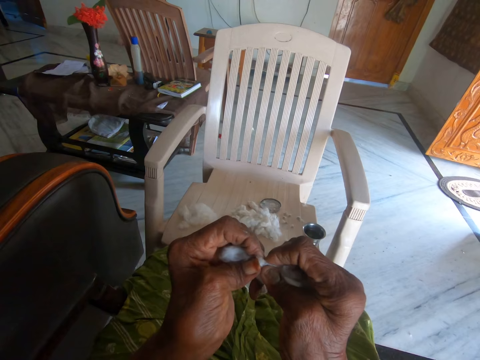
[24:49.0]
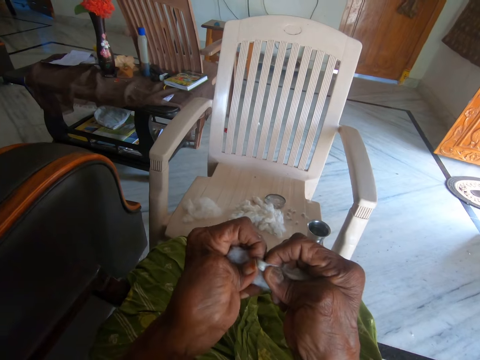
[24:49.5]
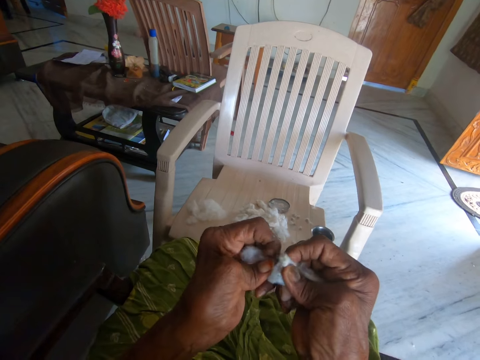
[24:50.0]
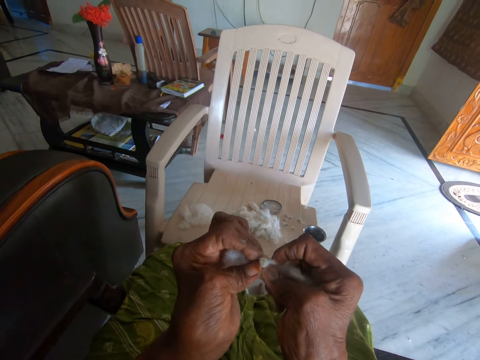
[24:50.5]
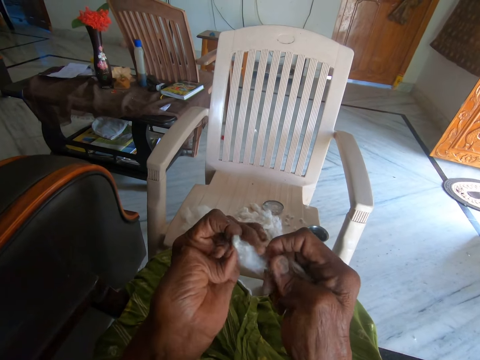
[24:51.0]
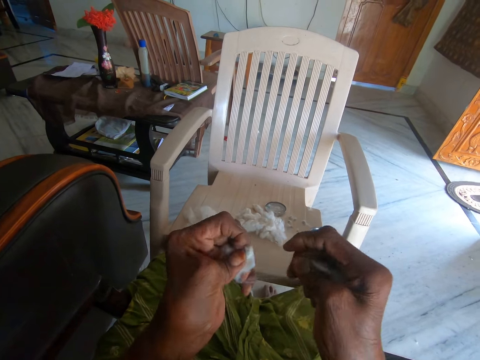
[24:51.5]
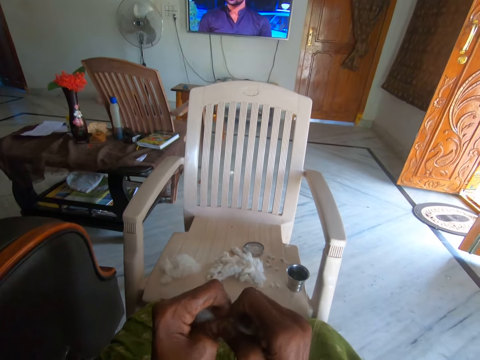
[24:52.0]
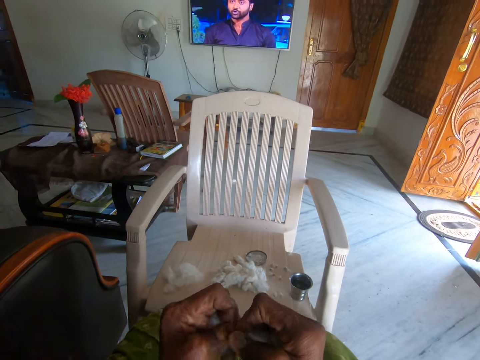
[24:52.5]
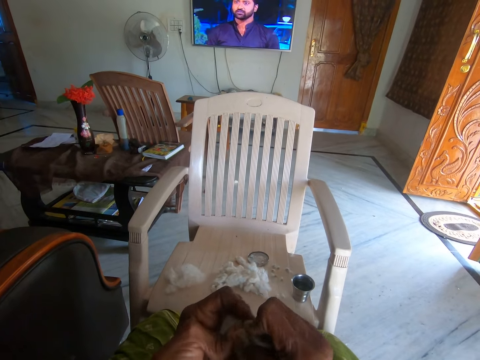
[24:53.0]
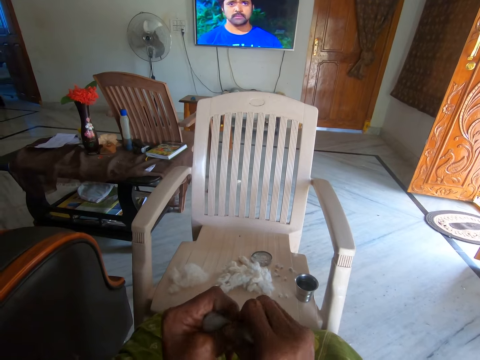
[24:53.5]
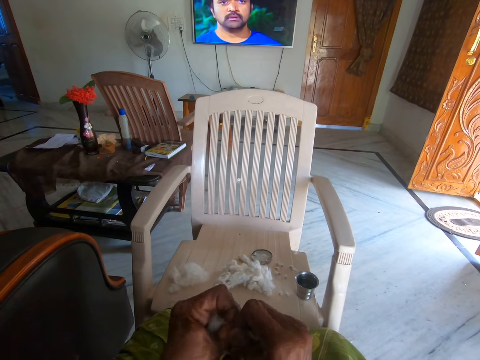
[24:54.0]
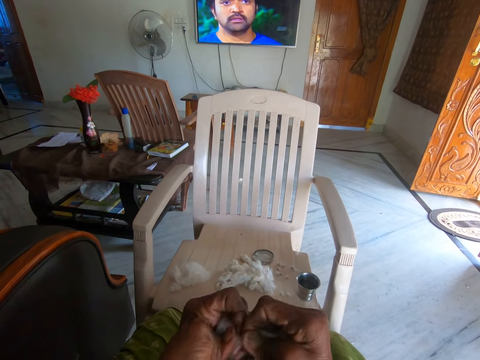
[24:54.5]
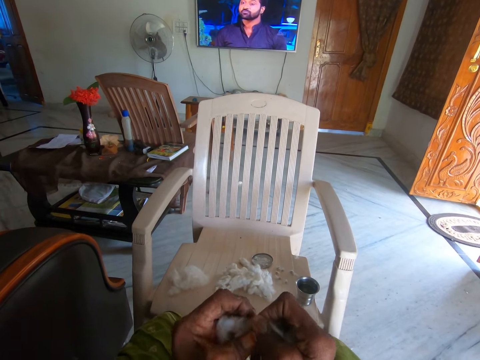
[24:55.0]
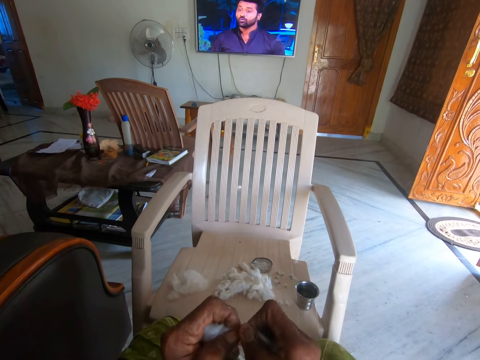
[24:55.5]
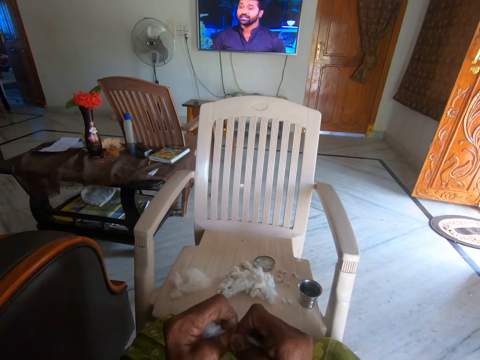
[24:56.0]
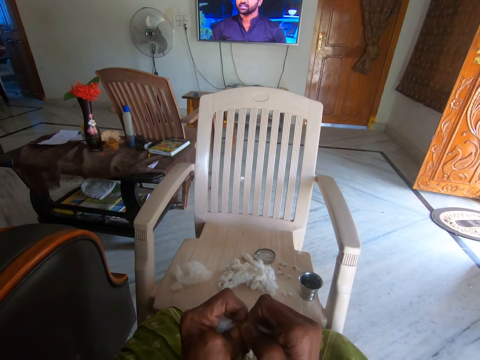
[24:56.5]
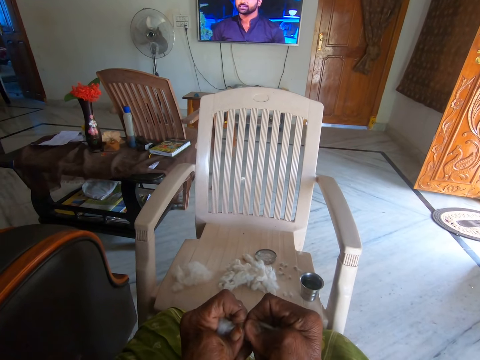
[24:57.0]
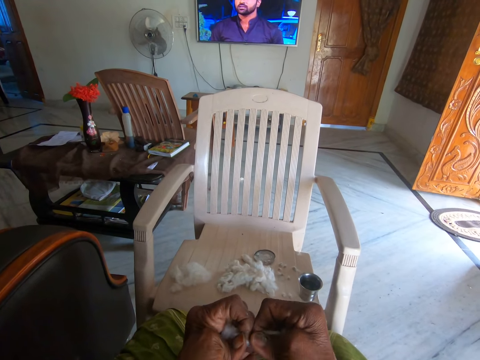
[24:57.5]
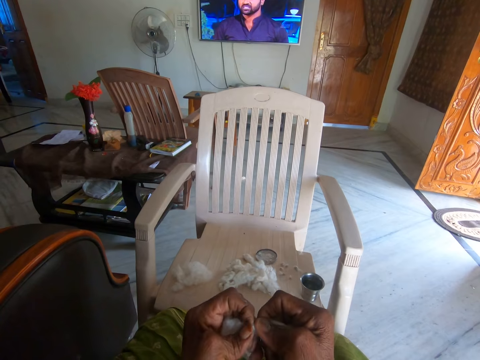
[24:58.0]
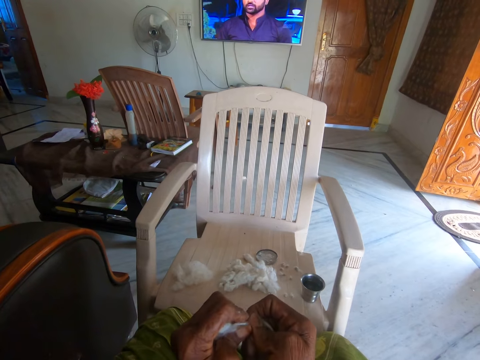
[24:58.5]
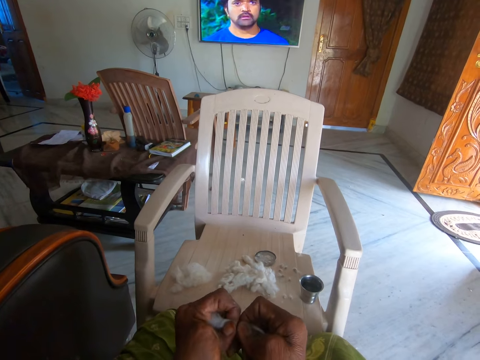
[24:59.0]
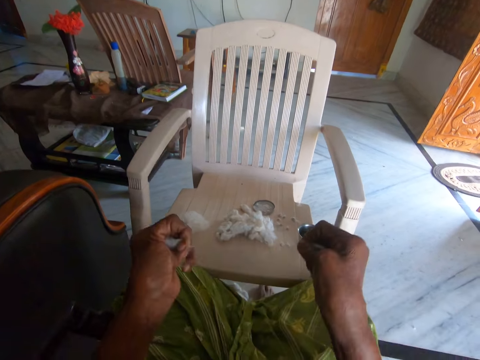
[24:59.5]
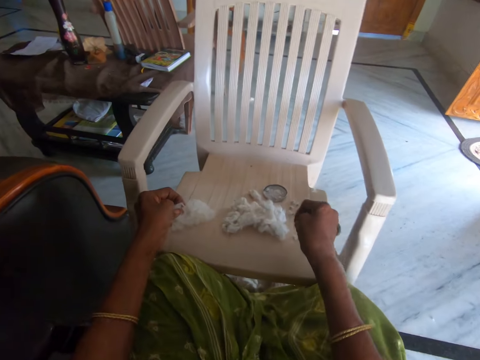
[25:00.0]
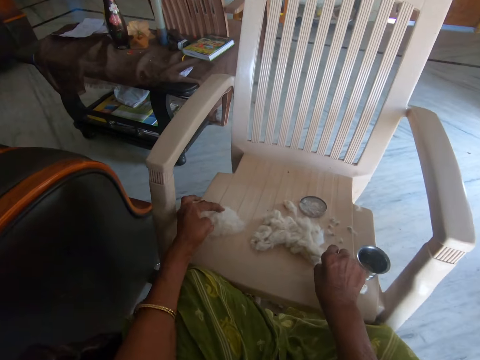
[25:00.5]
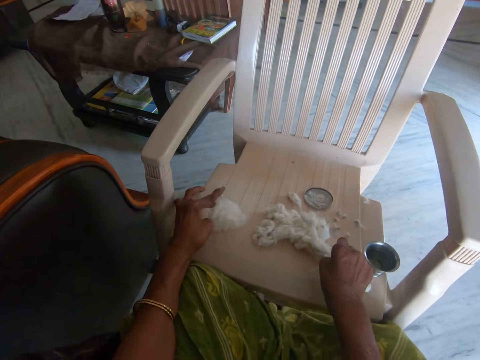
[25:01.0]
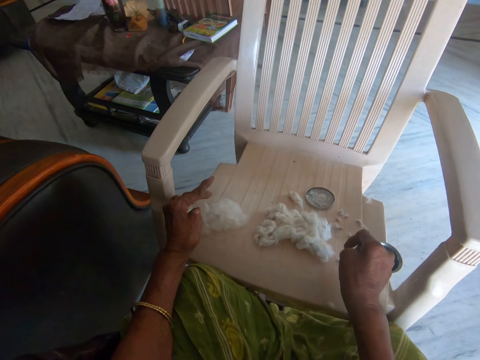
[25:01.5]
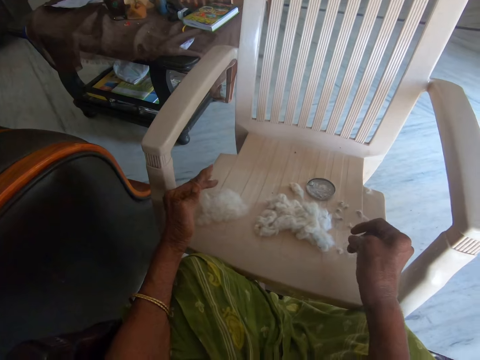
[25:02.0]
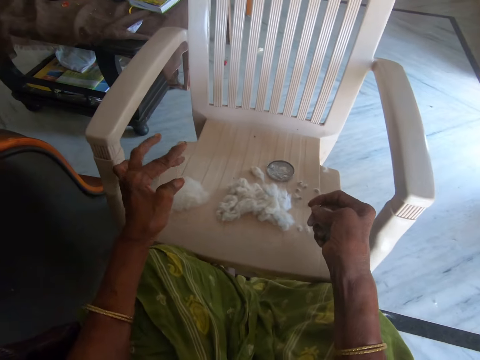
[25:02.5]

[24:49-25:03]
The camera wearer separates the cotton with her hands. She drops another part of the cotton on the chair with her right hand. She drops the separated cotton on the chair with her left hand.

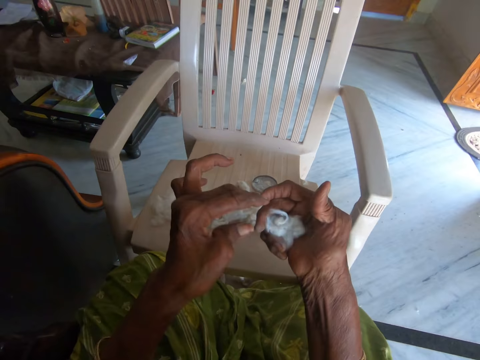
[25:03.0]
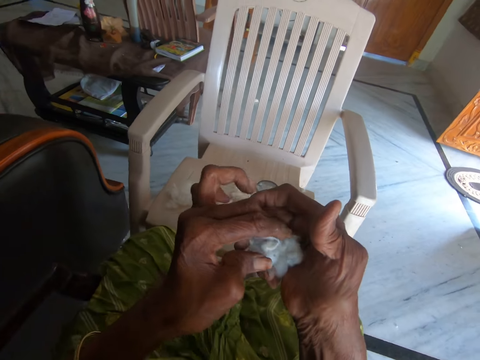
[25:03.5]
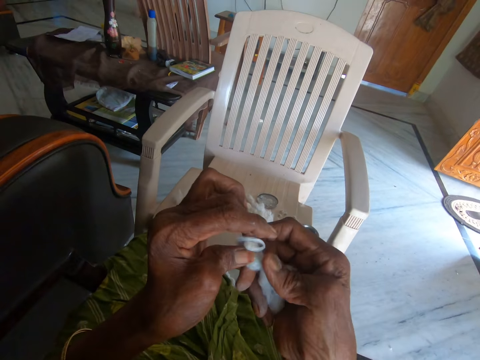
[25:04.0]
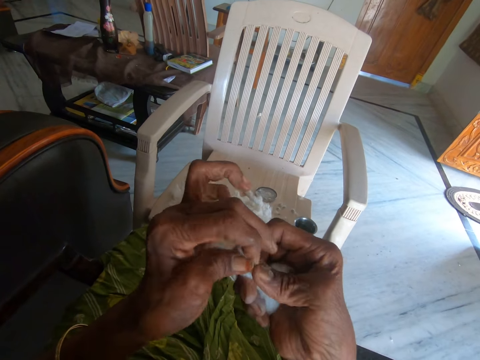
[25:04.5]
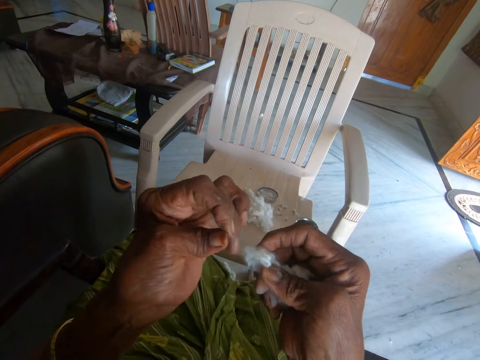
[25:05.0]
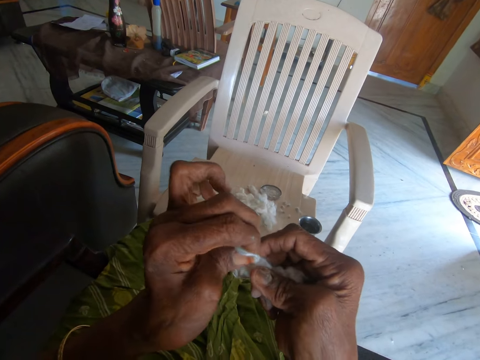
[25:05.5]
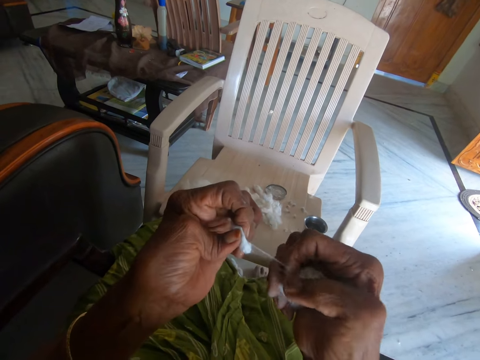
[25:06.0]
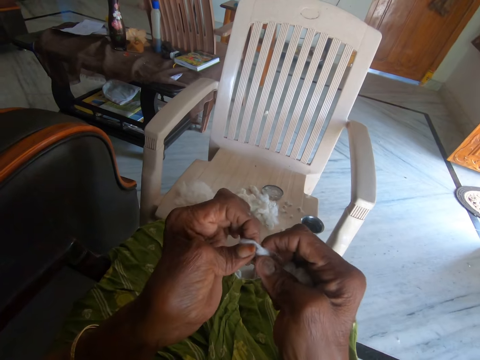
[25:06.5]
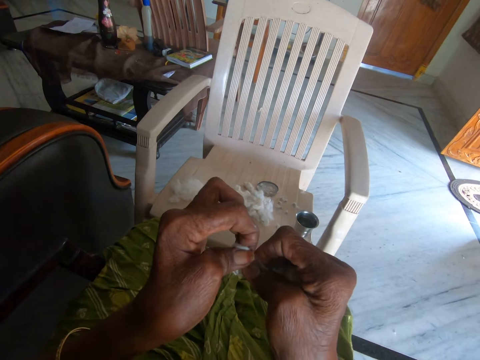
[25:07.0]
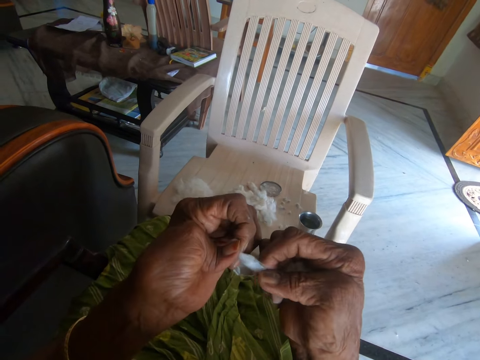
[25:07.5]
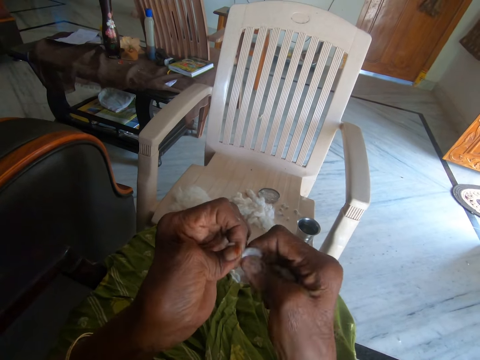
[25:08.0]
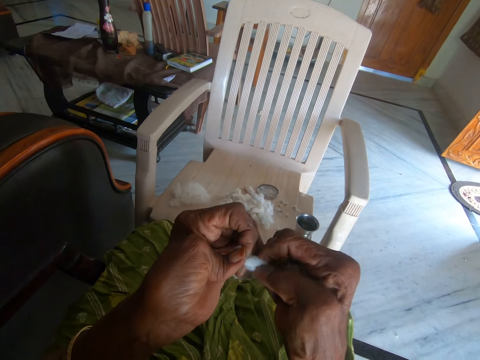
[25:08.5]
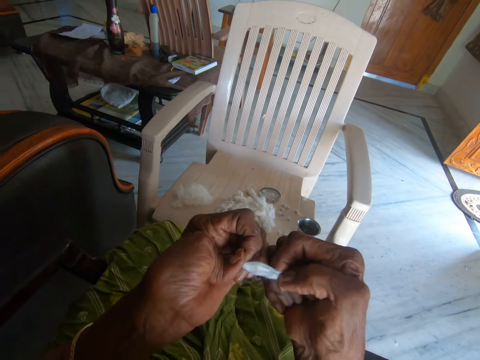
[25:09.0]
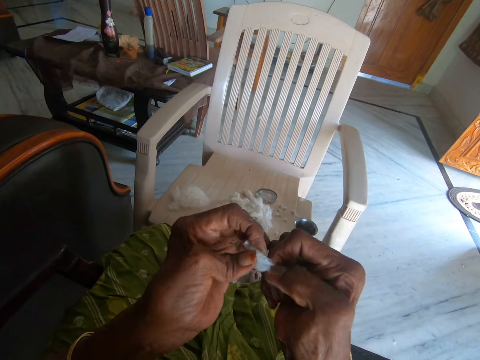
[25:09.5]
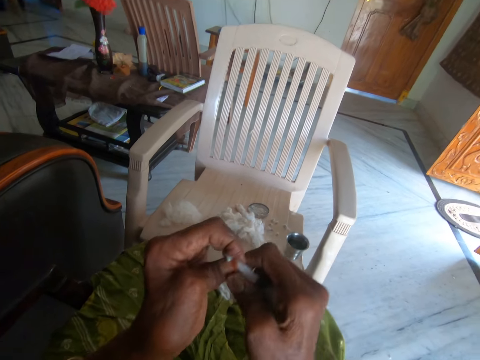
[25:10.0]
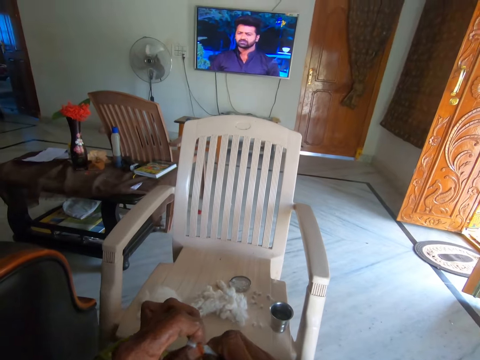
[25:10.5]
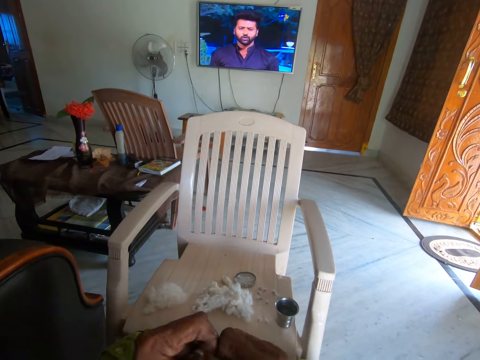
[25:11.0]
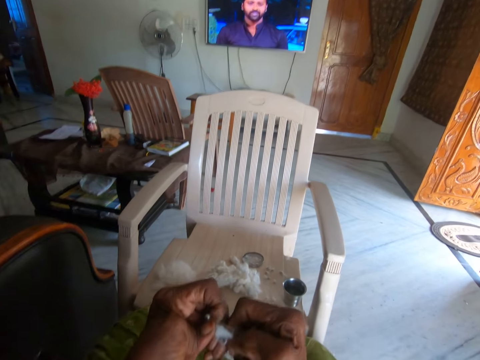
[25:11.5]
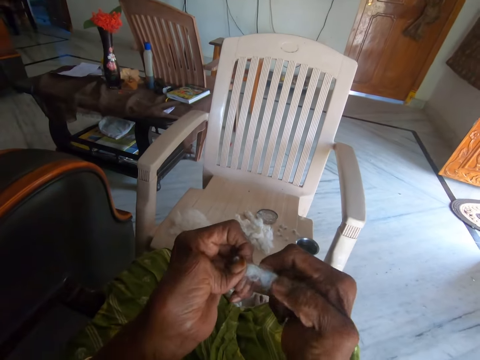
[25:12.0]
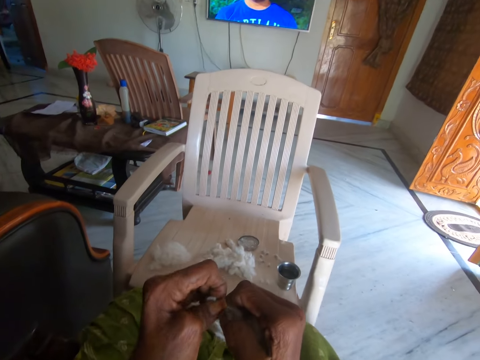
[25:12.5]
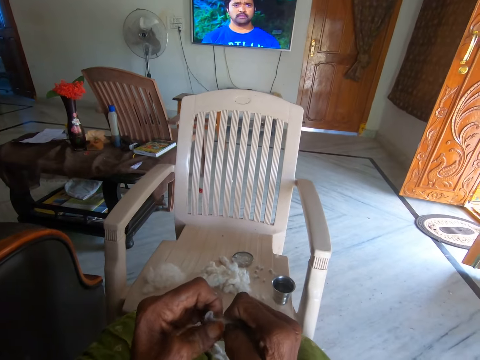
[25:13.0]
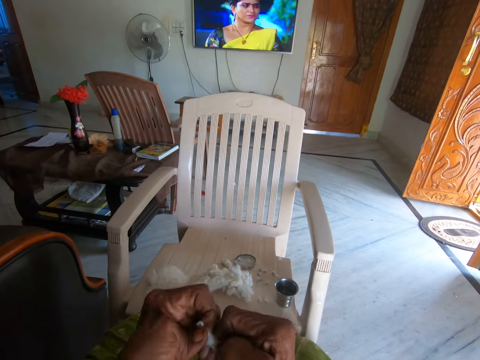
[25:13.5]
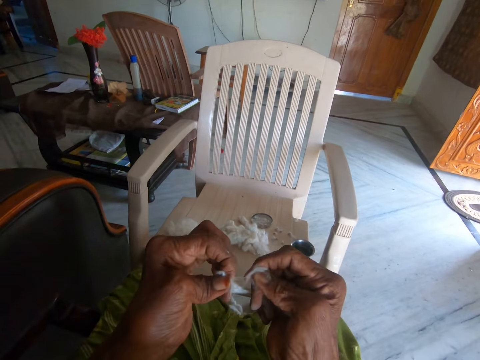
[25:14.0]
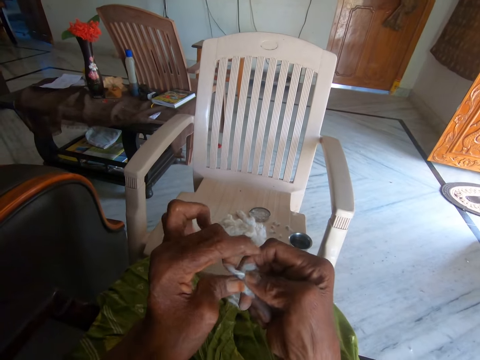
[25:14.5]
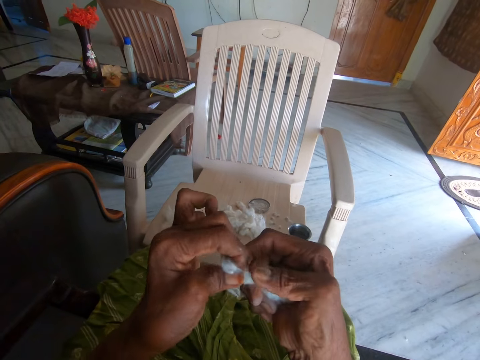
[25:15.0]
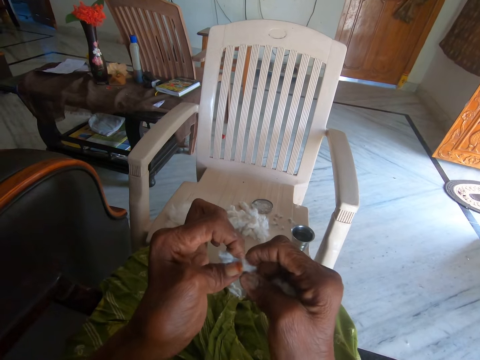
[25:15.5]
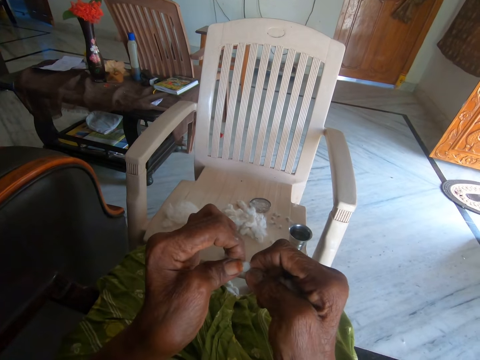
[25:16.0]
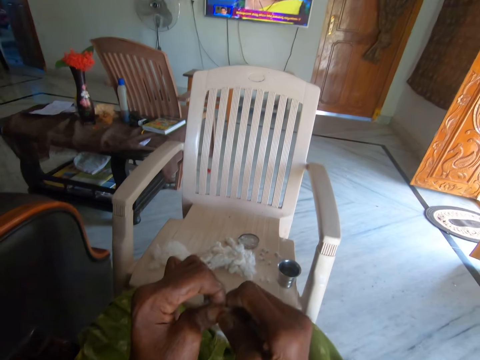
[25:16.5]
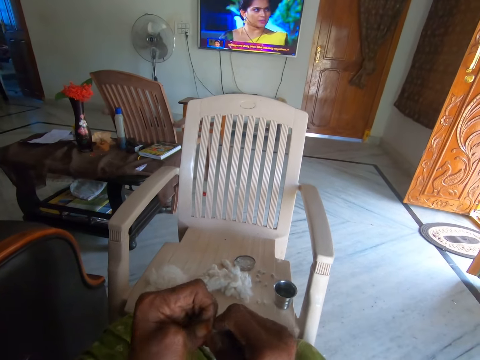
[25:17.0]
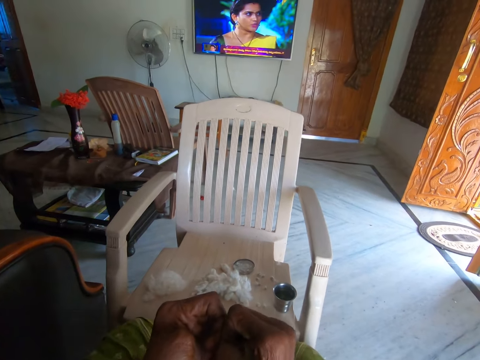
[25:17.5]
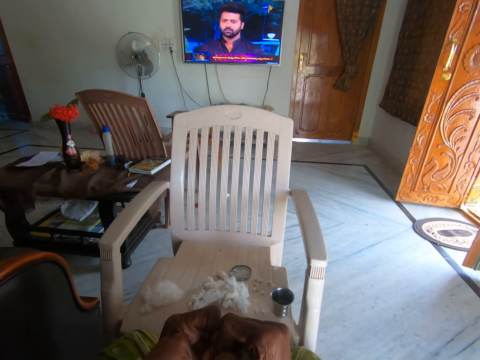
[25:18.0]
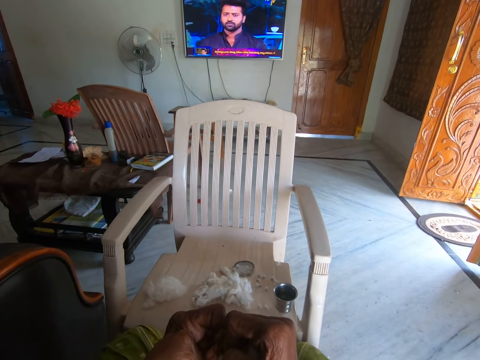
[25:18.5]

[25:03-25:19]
The camera wearer spreads a piece of cotton fiber. She separates the cotton with her hands. She separates the cotton with her hands again.
